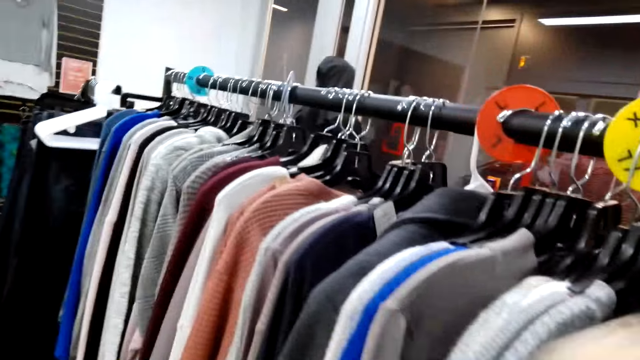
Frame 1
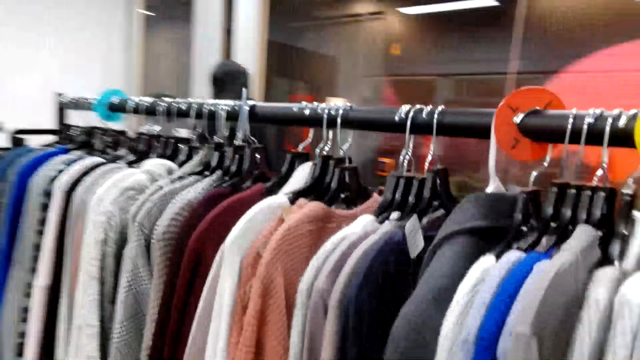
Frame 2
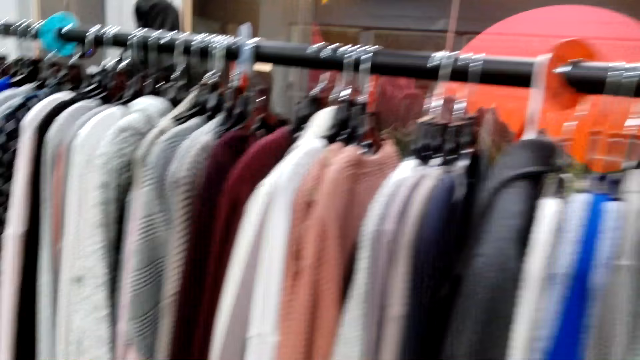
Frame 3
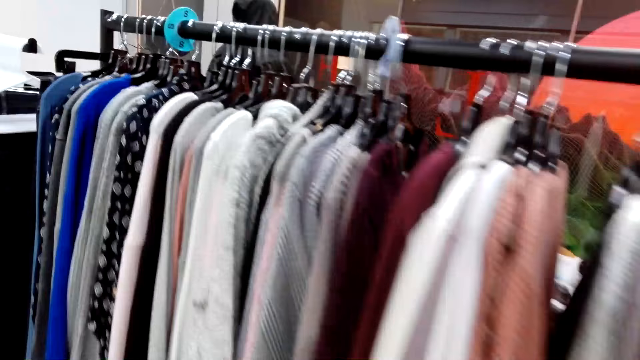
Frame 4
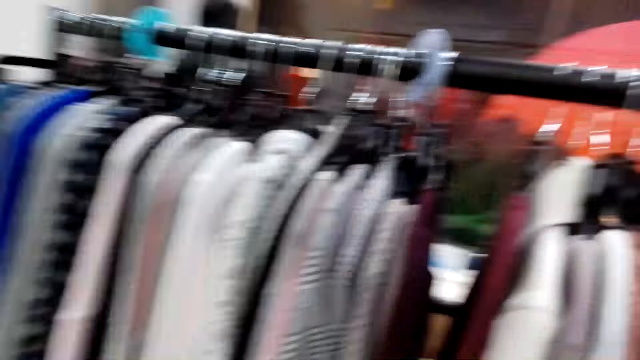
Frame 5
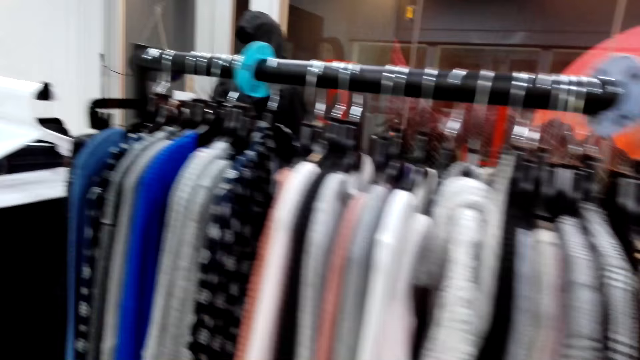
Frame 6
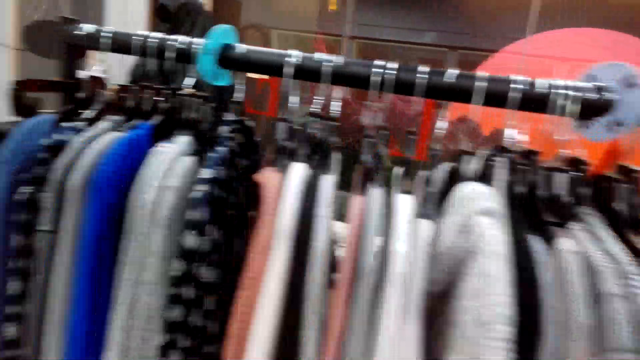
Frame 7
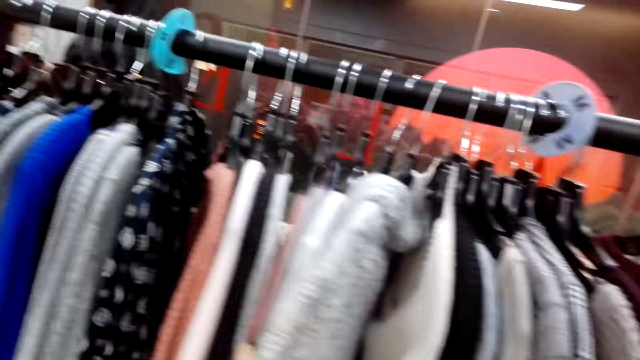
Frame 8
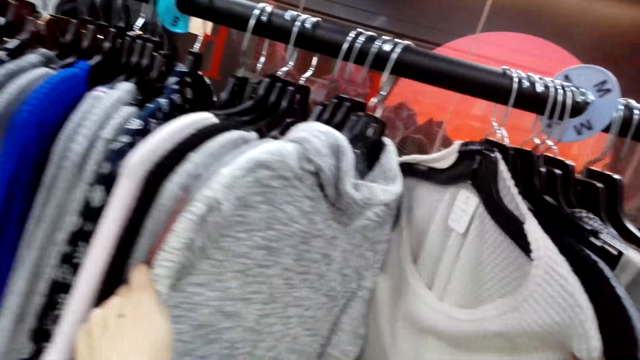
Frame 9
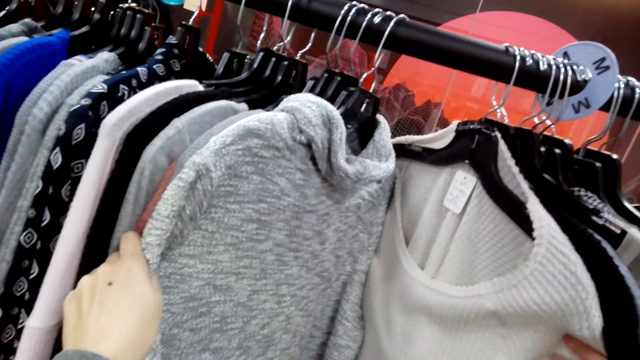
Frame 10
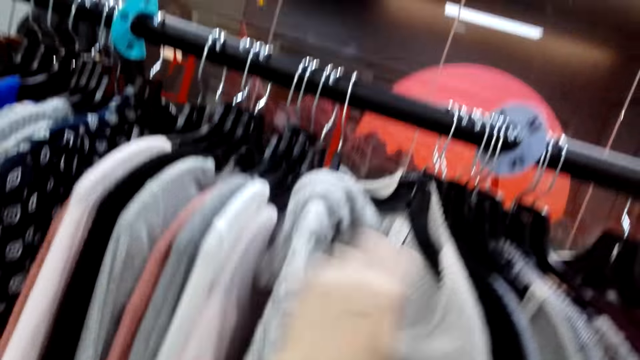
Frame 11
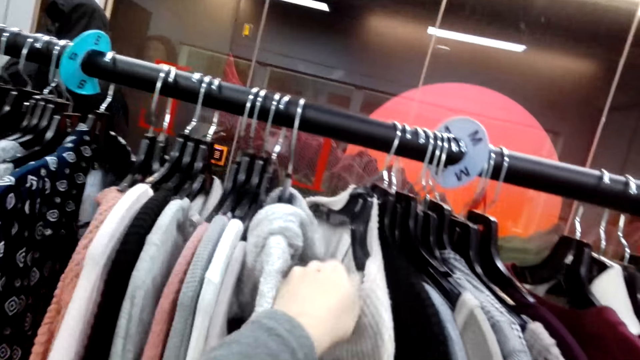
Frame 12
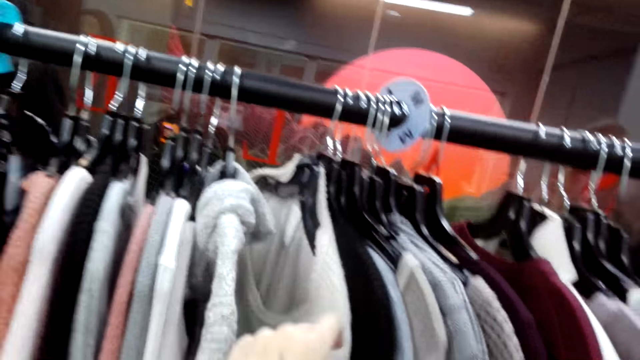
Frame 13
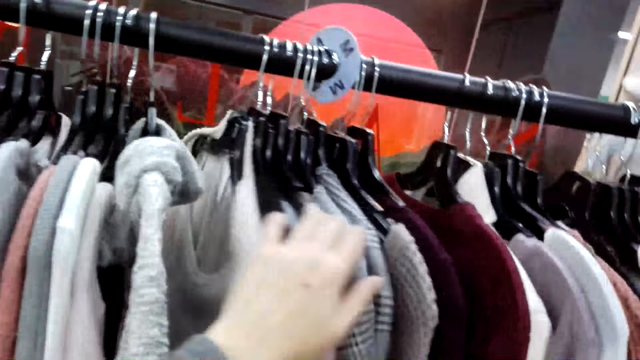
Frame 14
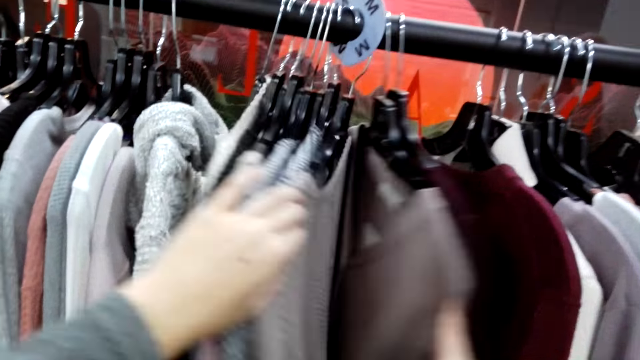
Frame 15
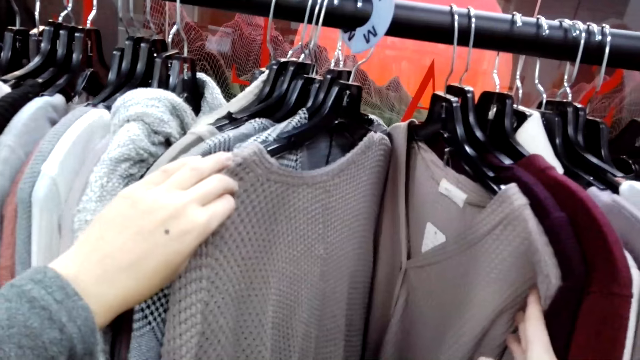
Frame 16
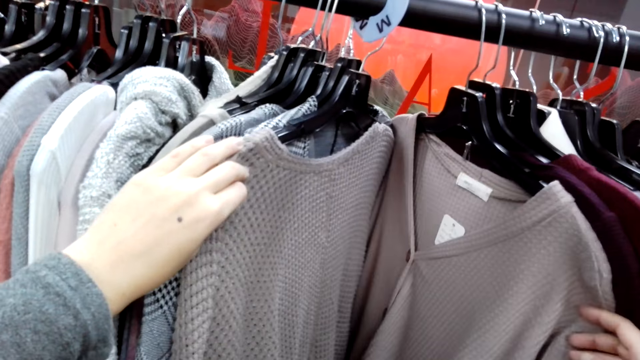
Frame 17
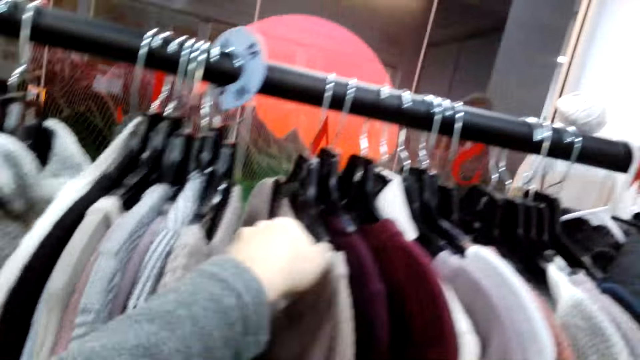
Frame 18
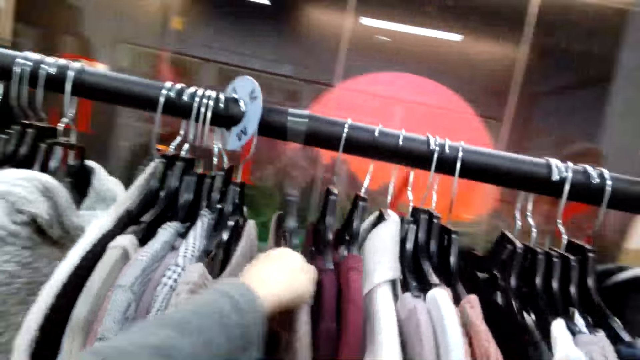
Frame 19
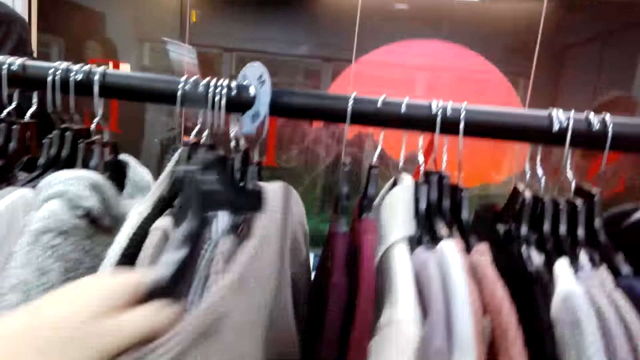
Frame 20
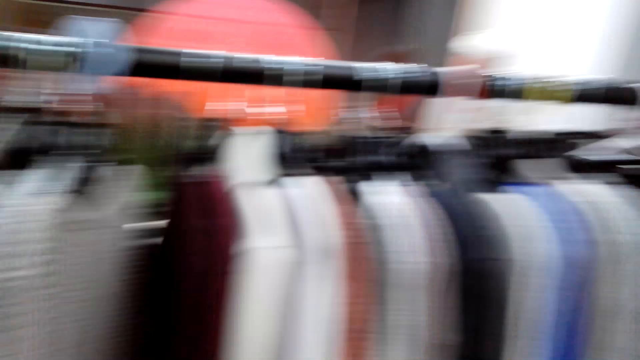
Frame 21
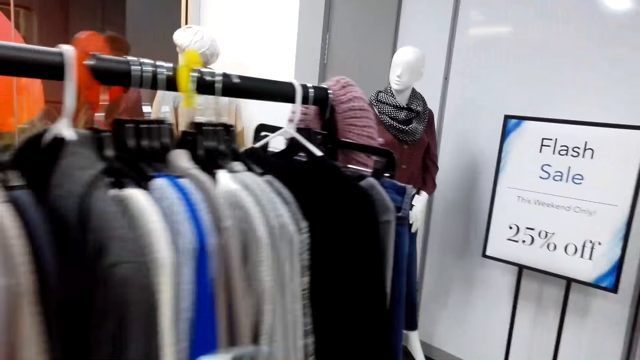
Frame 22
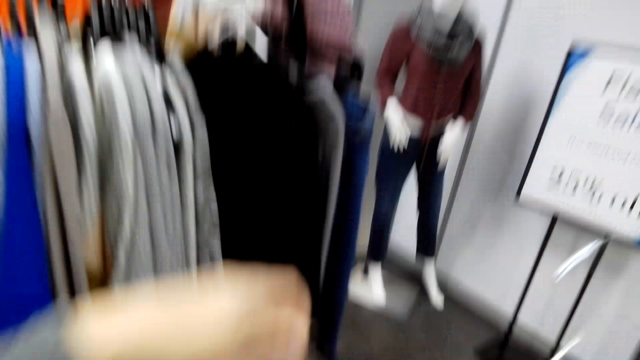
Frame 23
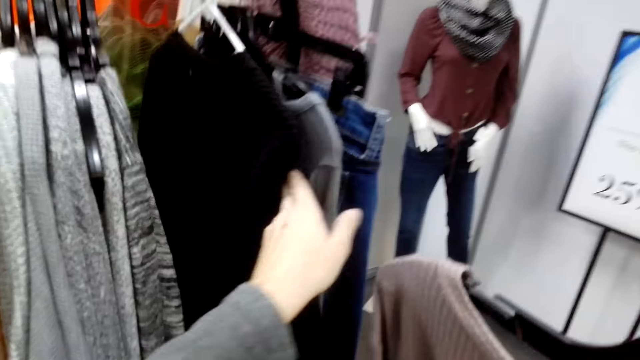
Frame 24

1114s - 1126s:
The camera wearer hangs the sweater on the hanging rod. They move the sweater on the hanging rod. They unhook the sweater on the hanging rod.

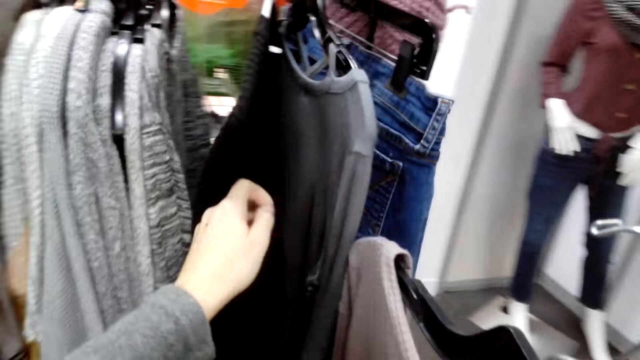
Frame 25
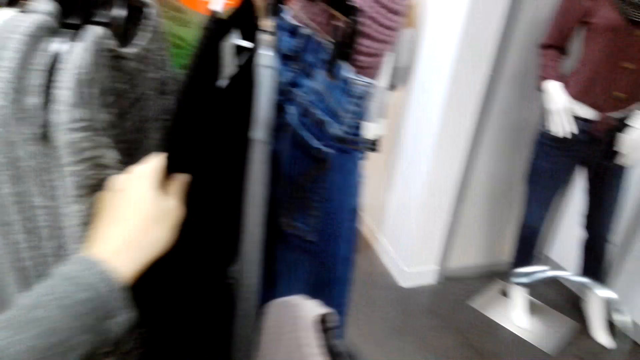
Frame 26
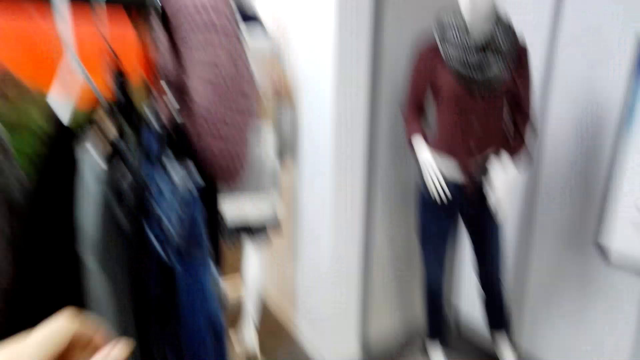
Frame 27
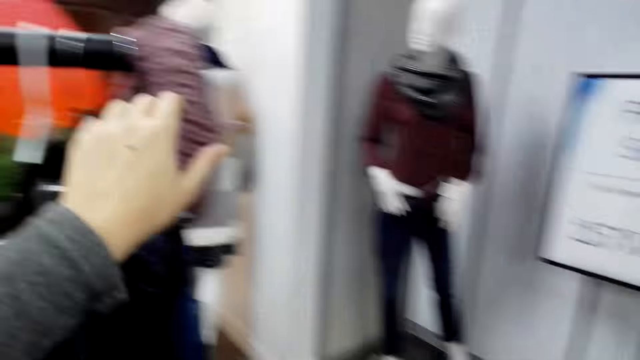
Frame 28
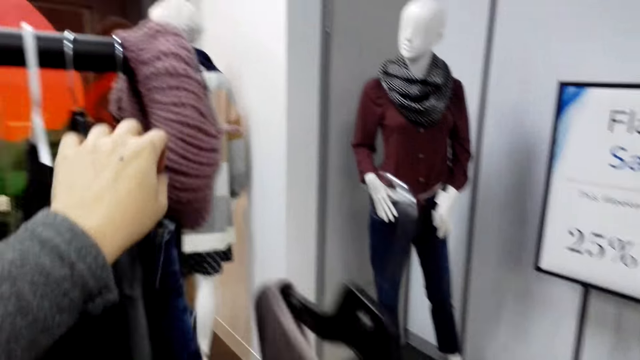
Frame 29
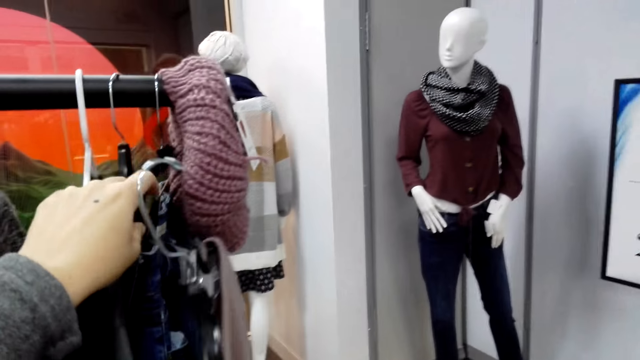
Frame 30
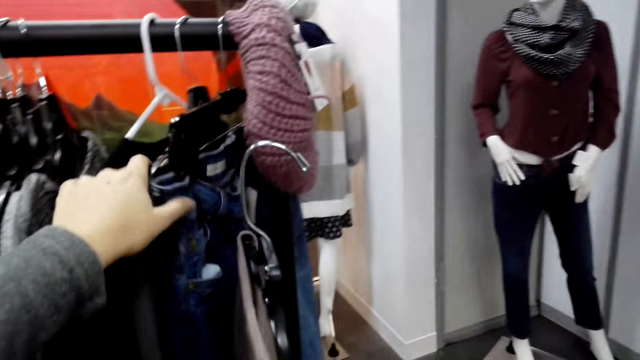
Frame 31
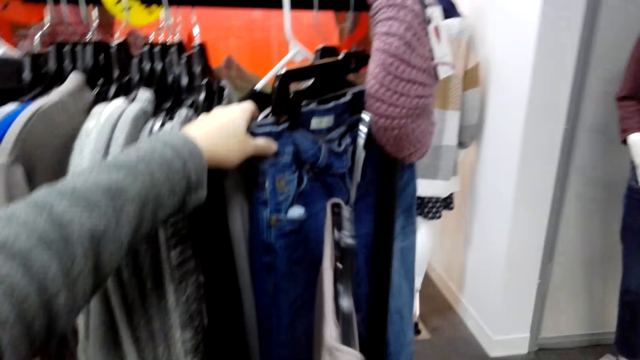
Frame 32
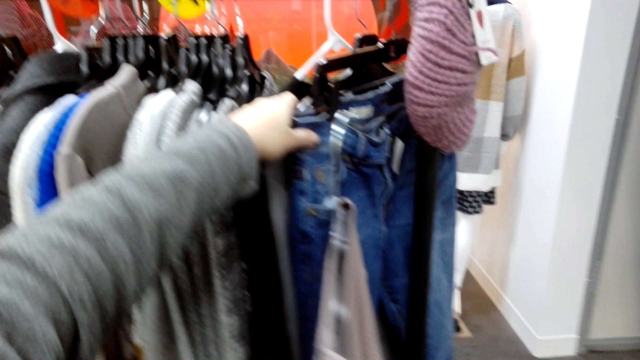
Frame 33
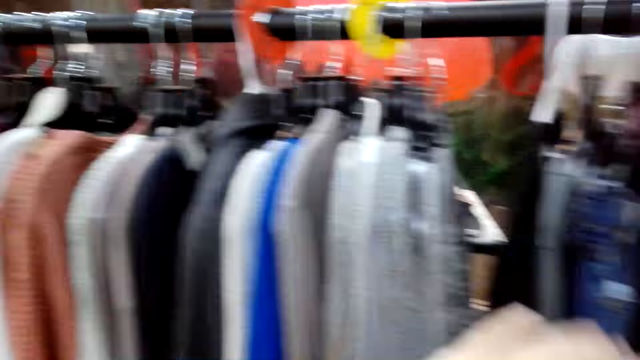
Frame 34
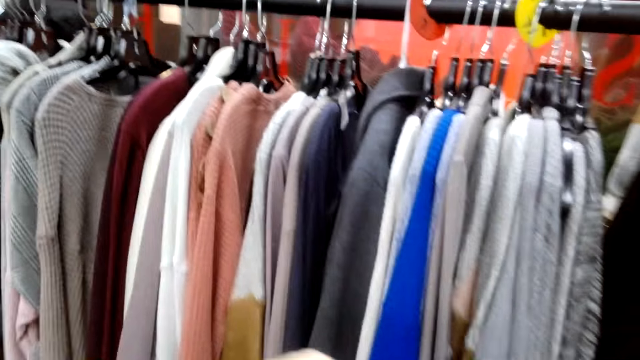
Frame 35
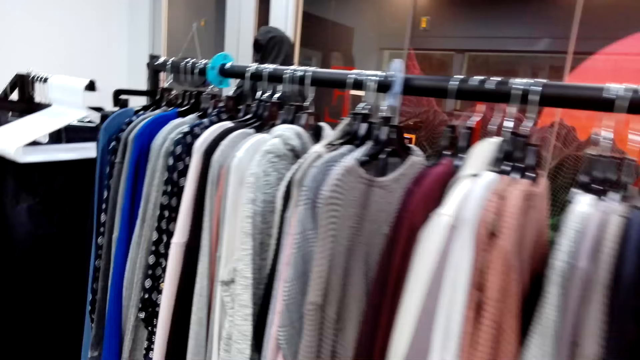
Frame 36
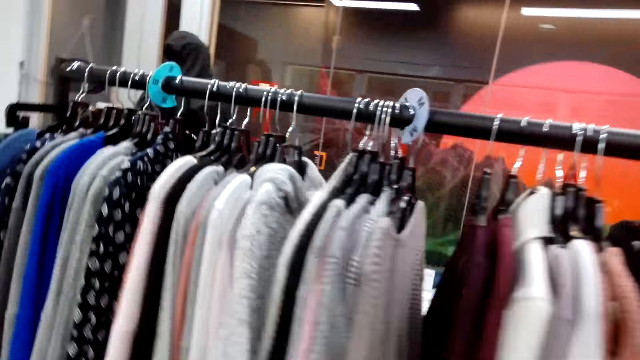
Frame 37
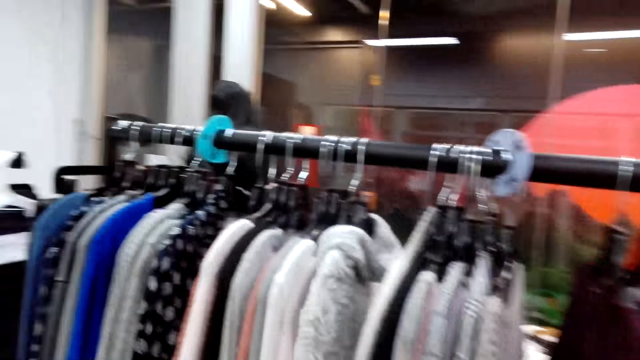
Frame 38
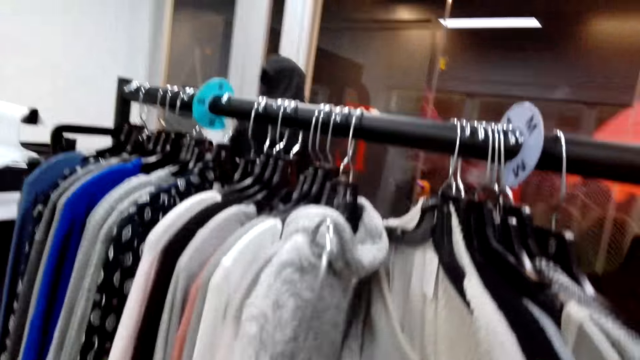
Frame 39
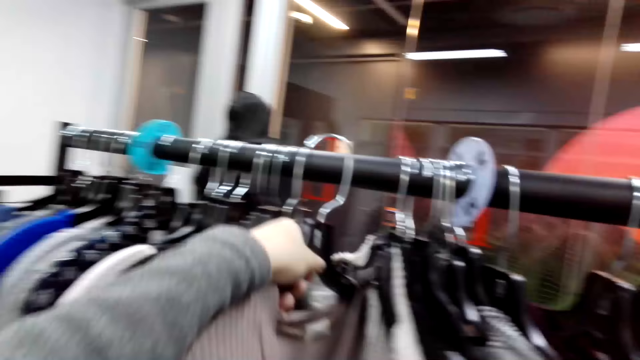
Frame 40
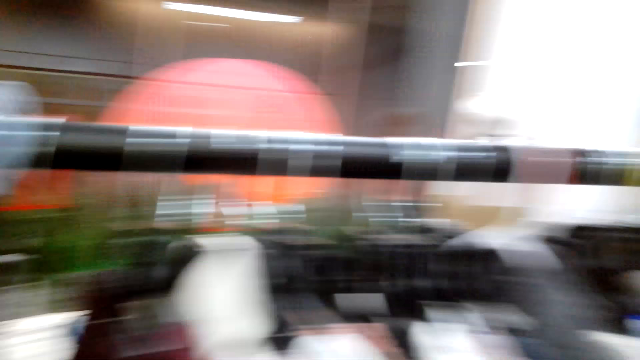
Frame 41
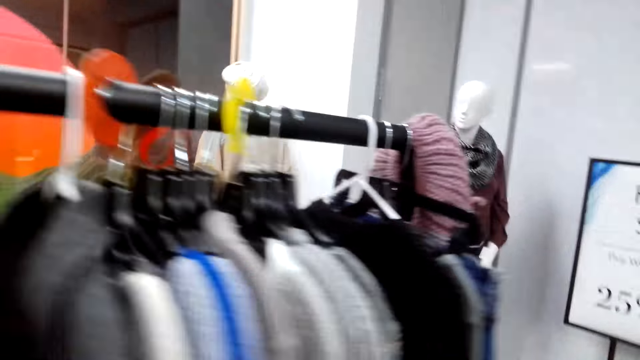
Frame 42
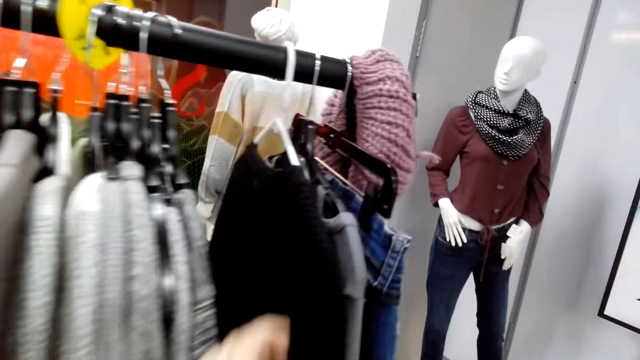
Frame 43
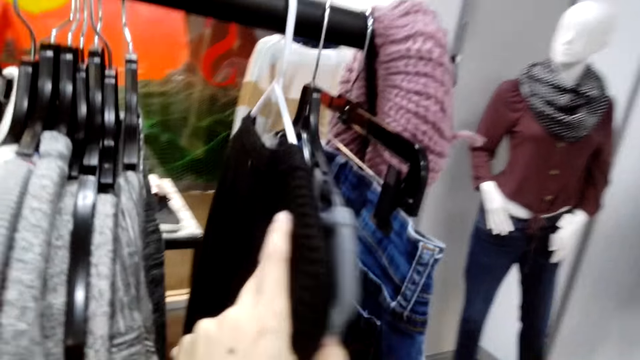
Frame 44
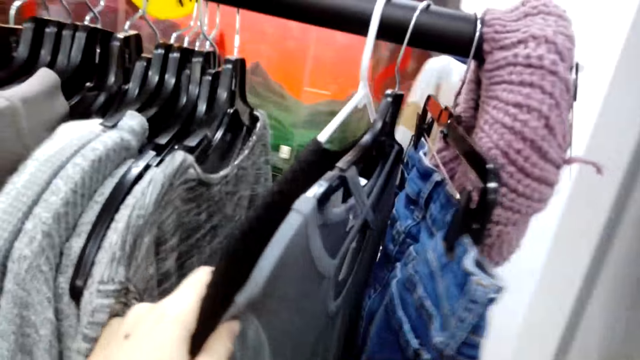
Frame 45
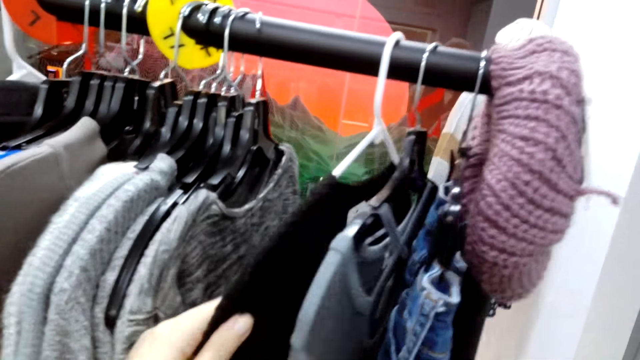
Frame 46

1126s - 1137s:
The camera wearer sorts clothes on the rod. They move the clothes on the hanging rod. They hang a sweater on the hanging rod.
